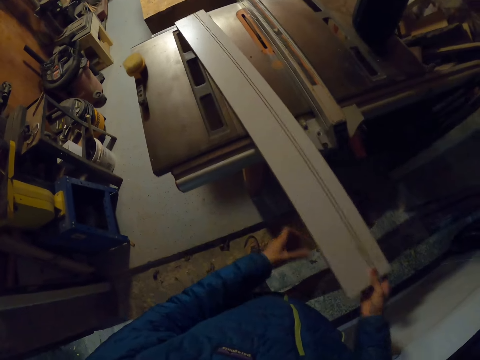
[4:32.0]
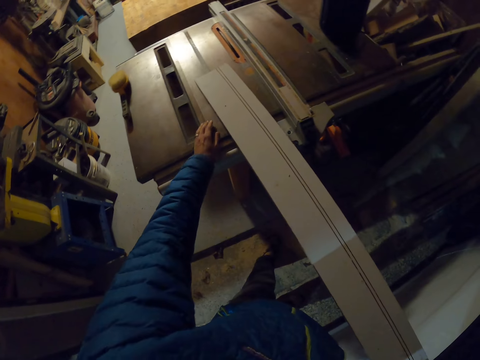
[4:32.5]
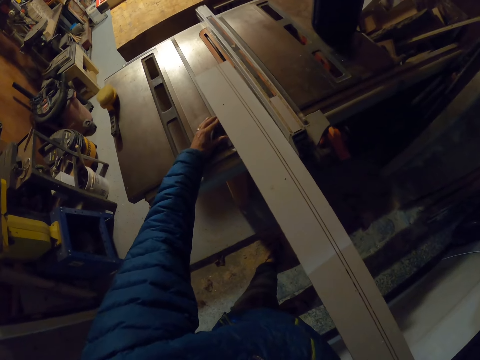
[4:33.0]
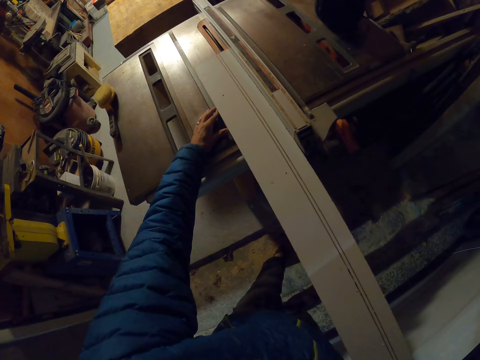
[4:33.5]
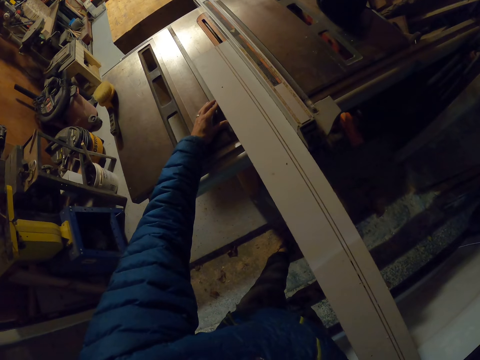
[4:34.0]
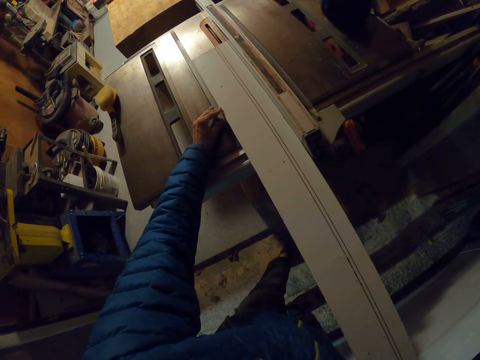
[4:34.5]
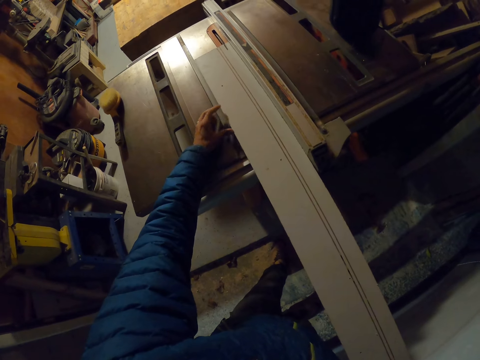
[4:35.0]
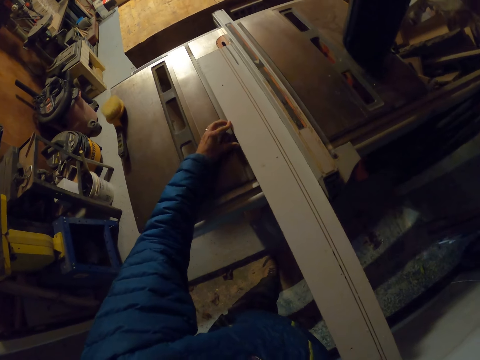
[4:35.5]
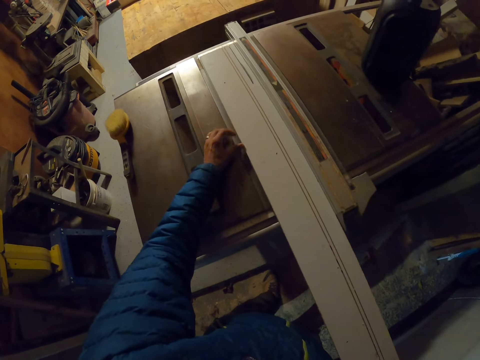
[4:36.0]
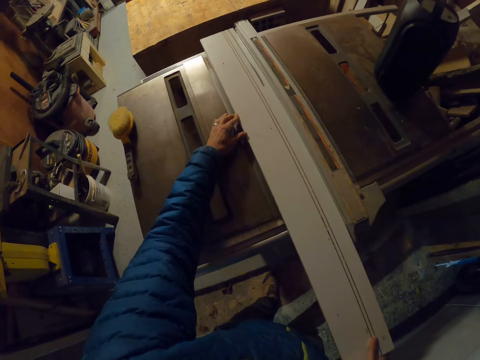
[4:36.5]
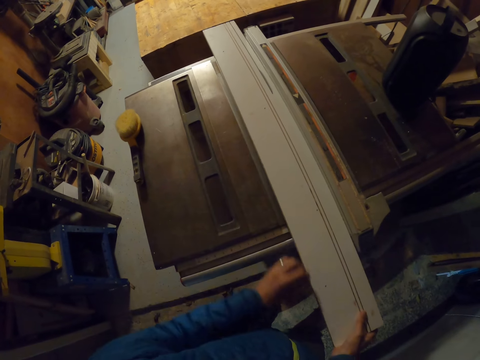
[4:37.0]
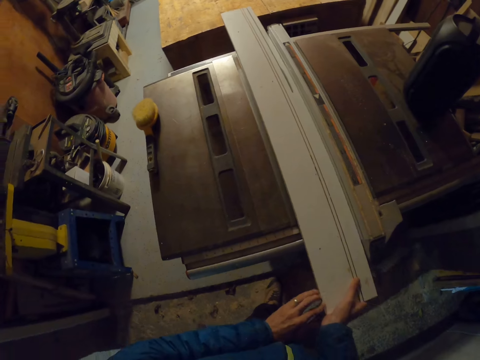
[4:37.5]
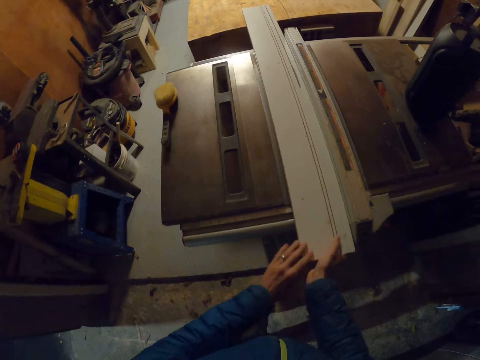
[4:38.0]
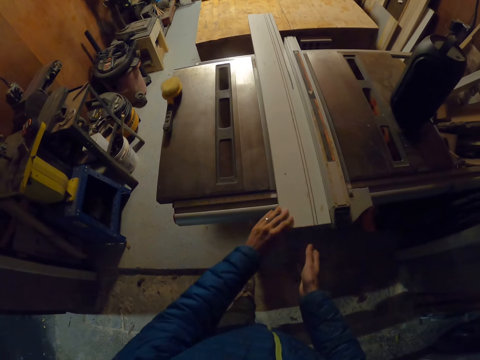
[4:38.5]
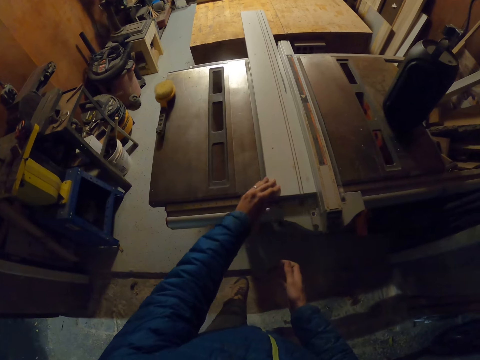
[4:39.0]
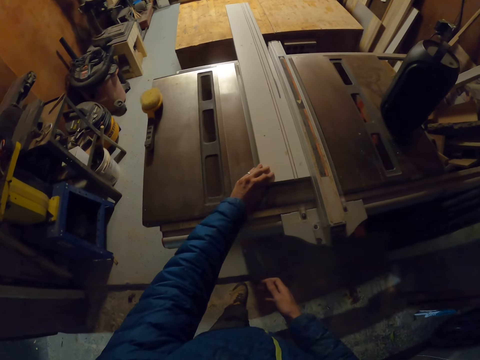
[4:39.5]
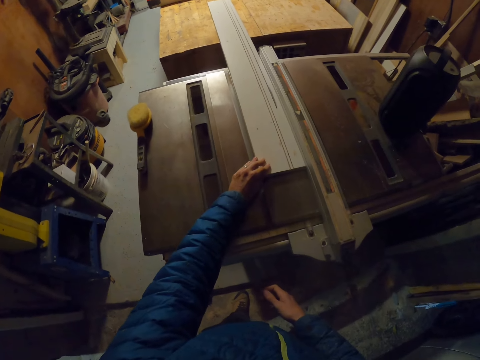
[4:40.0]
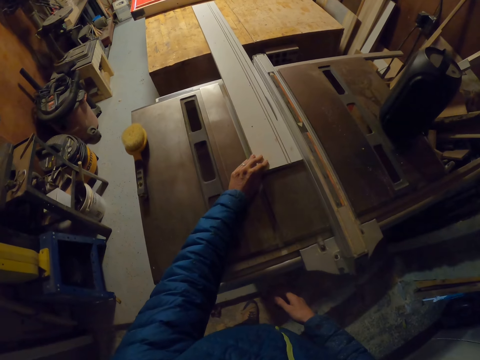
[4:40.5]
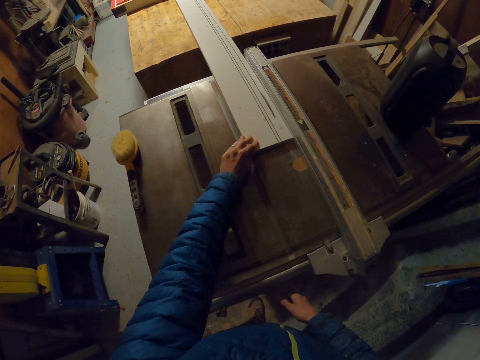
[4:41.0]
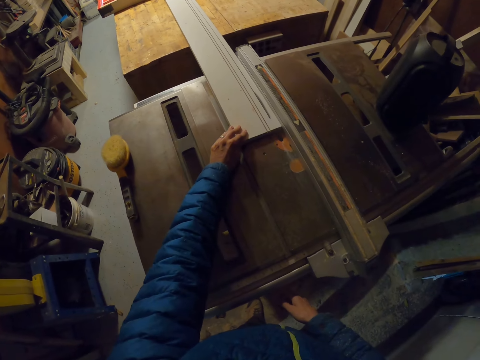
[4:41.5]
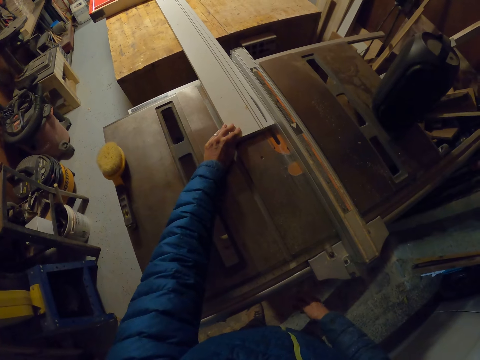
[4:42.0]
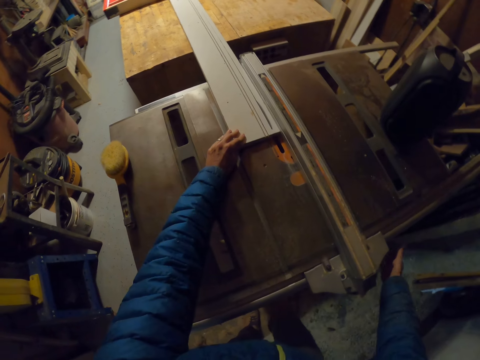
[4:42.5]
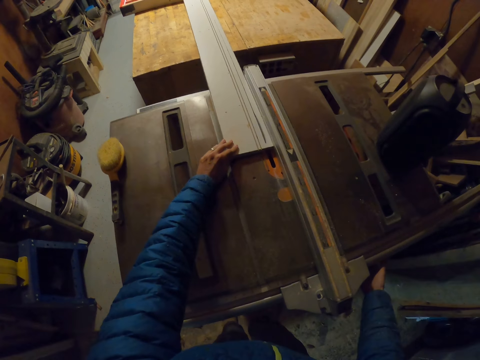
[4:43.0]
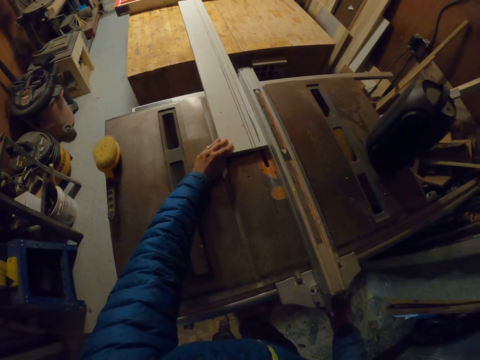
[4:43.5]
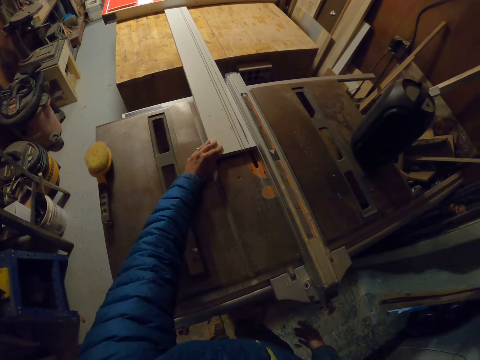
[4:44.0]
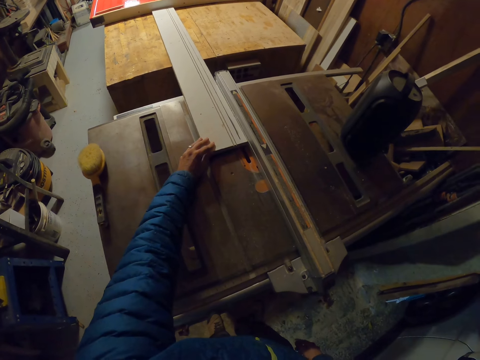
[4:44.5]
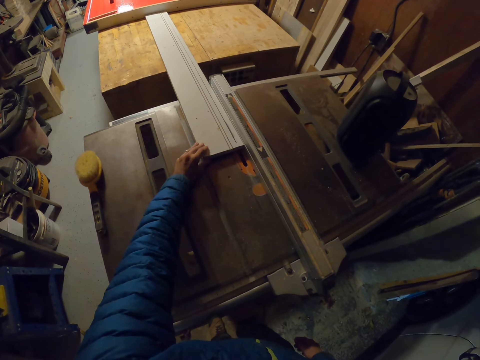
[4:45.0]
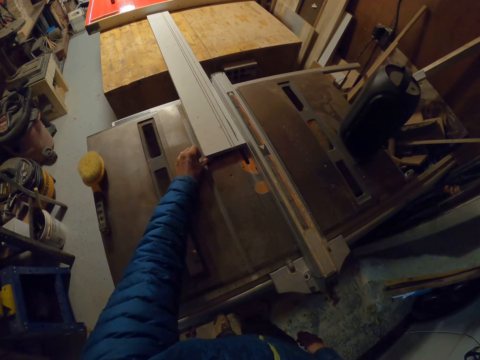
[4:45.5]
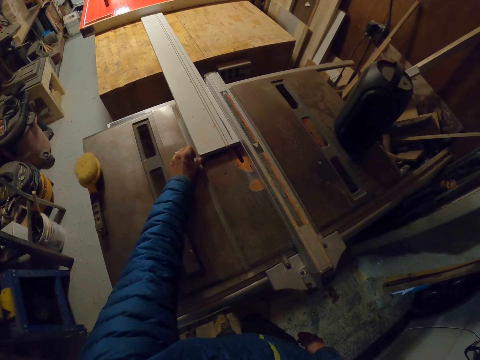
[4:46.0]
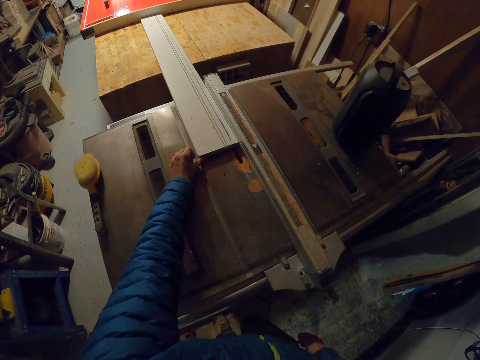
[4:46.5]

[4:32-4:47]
The camera wearer takes the piece of wood. He cuts out a portion of the plank with the table saw. He puts the piece of wood on the machine, passes the piece of wood on the machine. He turns the blade lift lock of the table saw with his right hand.

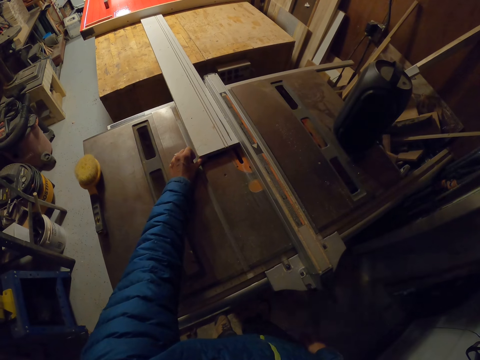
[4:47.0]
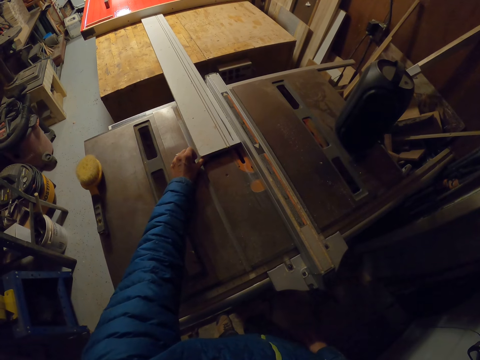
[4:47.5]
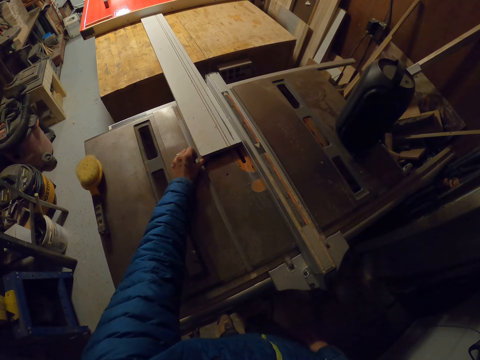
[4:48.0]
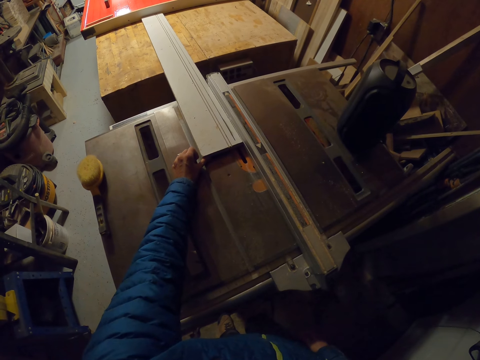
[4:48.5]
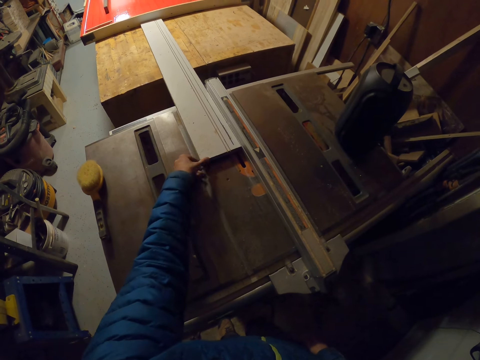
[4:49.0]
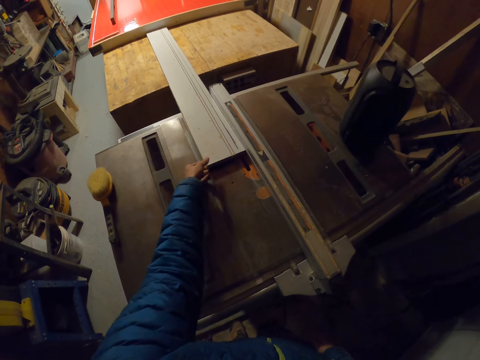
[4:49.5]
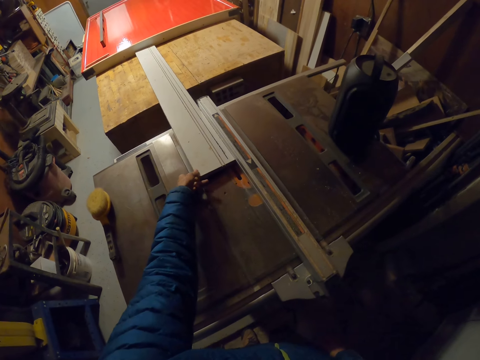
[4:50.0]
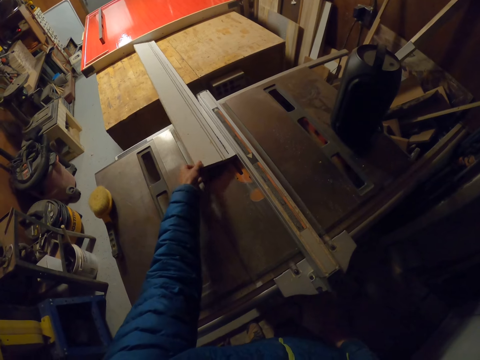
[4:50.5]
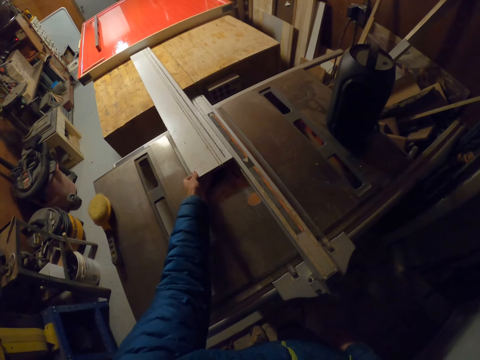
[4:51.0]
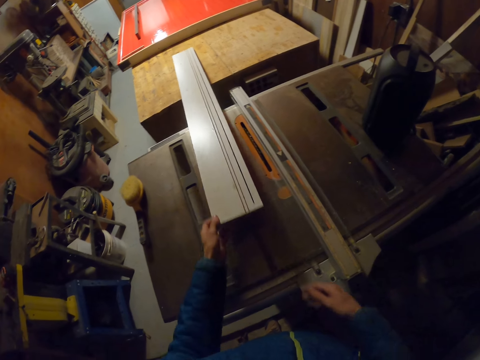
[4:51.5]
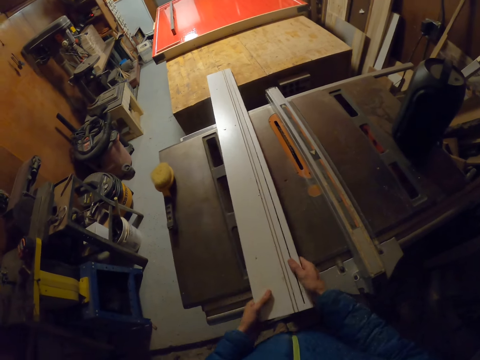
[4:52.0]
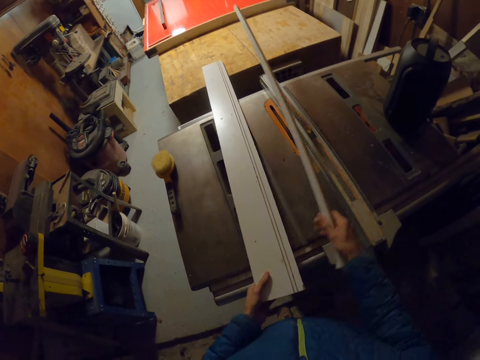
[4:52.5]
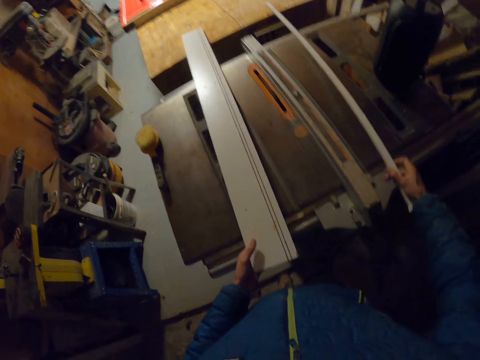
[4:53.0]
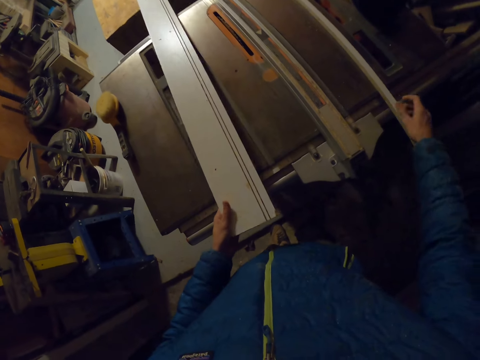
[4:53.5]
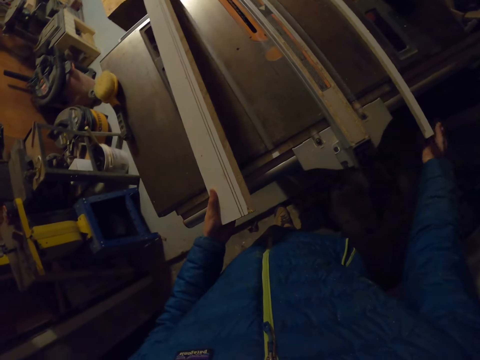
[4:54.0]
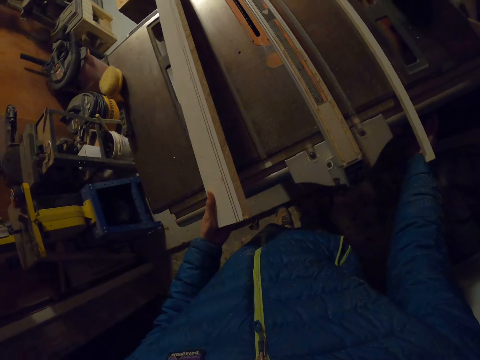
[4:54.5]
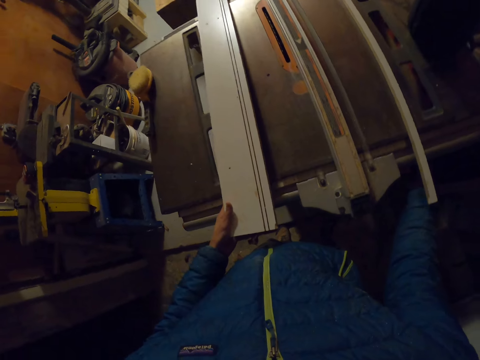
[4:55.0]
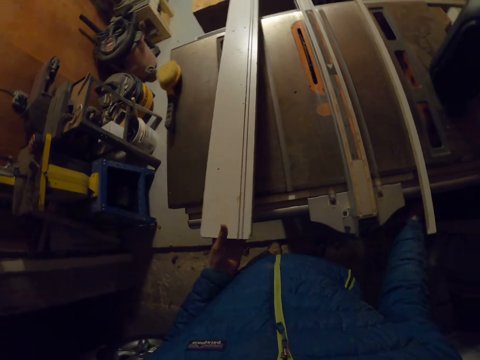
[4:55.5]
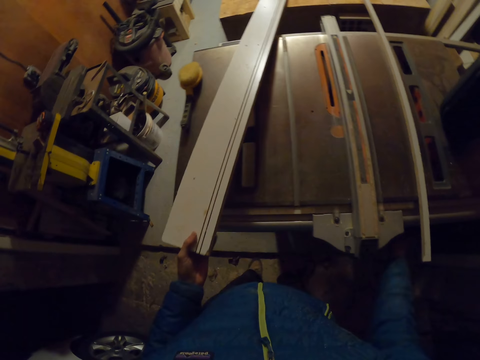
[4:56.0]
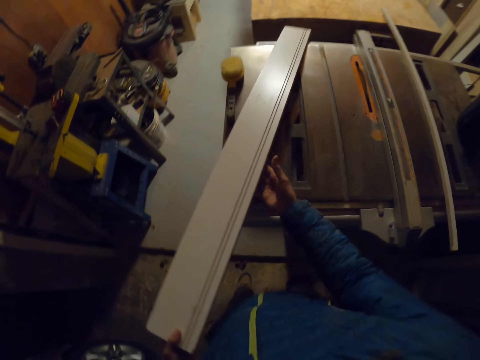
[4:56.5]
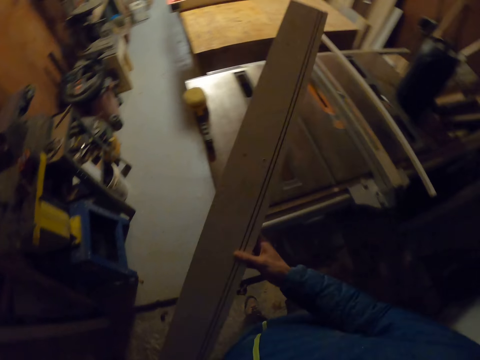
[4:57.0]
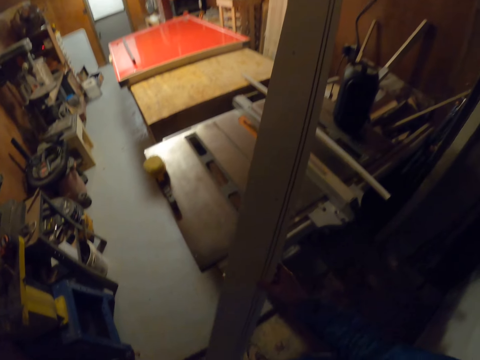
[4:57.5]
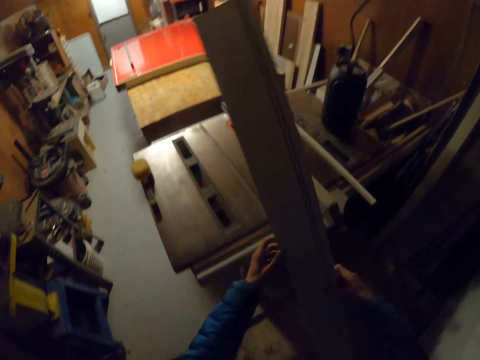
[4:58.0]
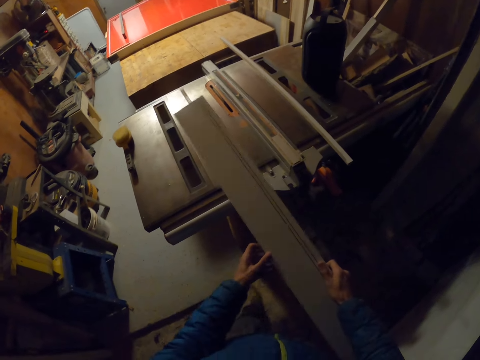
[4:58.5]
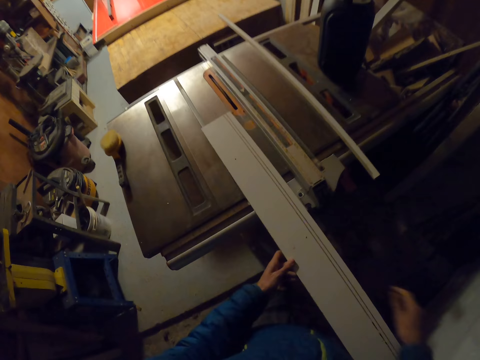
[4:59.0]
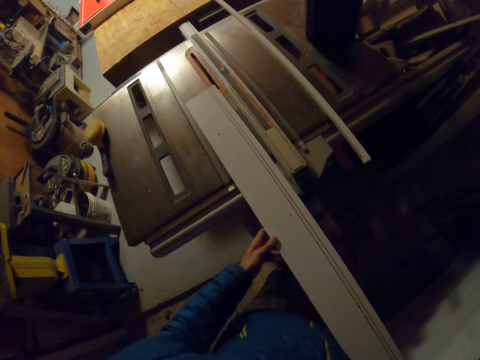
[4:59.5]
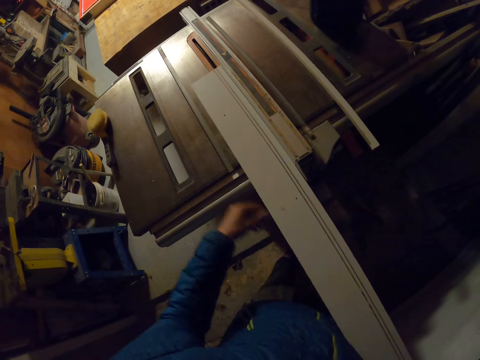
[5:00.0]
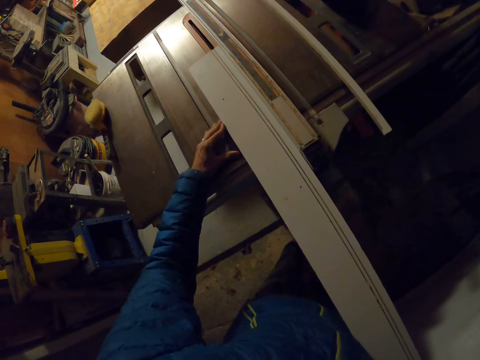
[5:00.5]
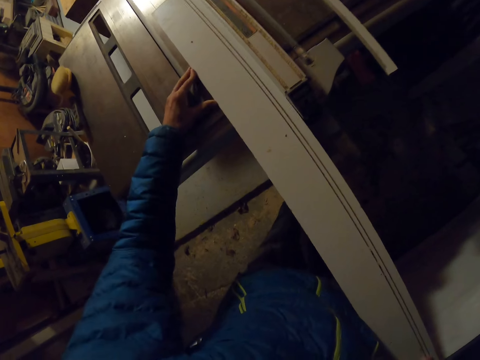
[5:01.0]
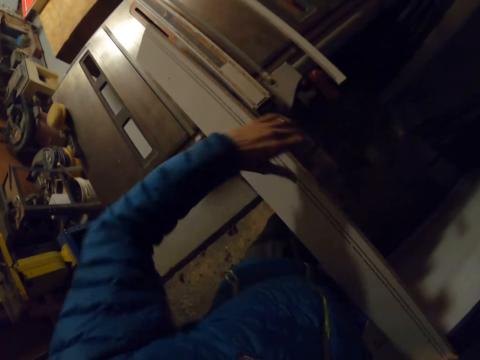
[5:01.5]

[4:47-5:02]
The camera wearer pulls the piece of wood. He detaches the portion of cut wood from the plank with his hands. He puts the small piece aside. He turns the blade lift lock of the table saw with his right hand. He switches on the table saw machine. He moves the plank on the table saw with his hands. He places the plank on the table saw machine. He cuts the plank with the table saw.
